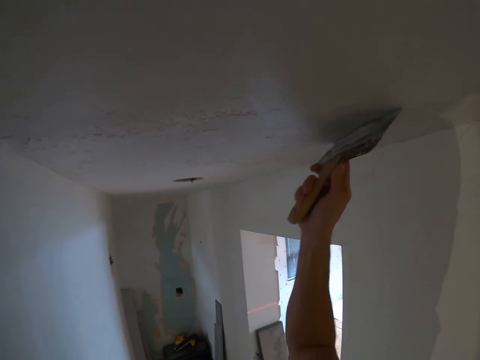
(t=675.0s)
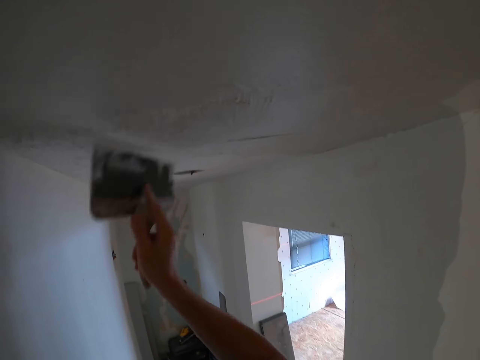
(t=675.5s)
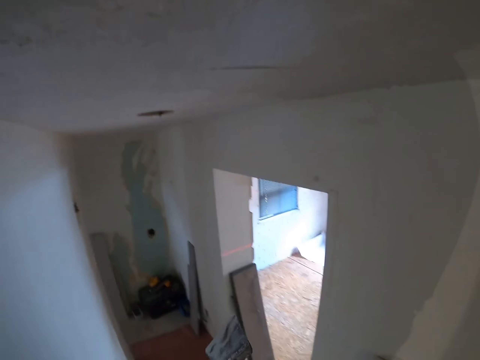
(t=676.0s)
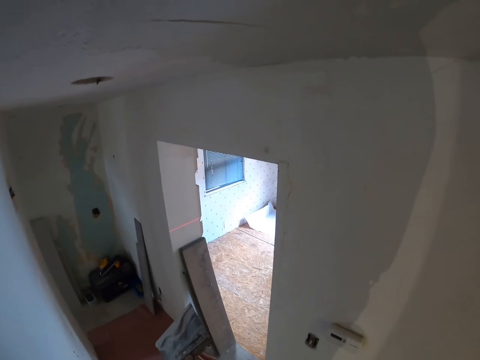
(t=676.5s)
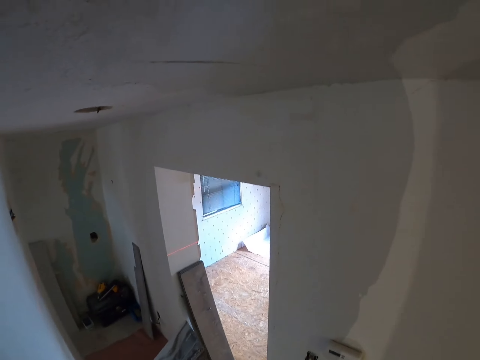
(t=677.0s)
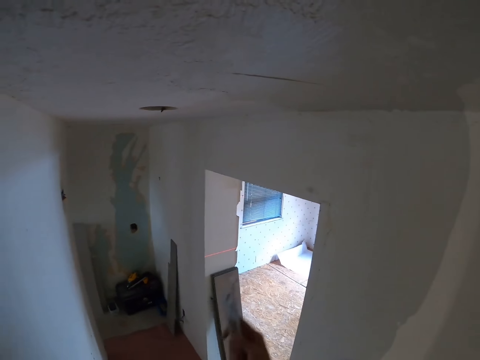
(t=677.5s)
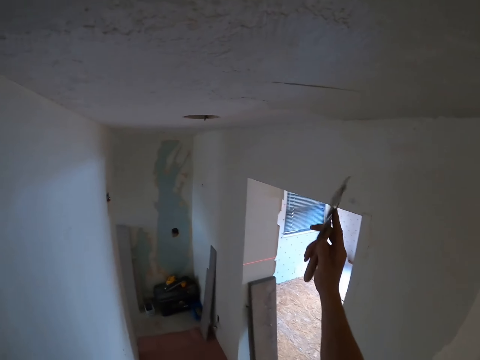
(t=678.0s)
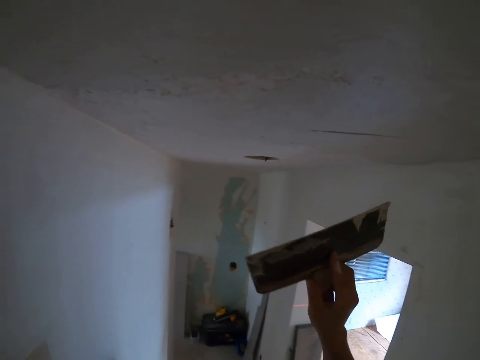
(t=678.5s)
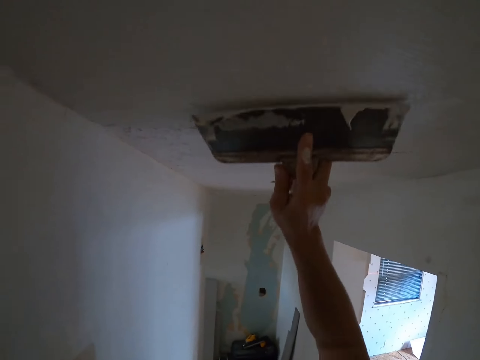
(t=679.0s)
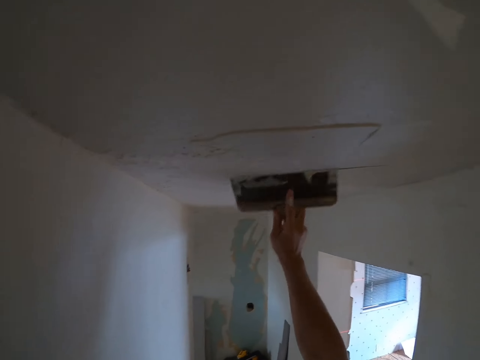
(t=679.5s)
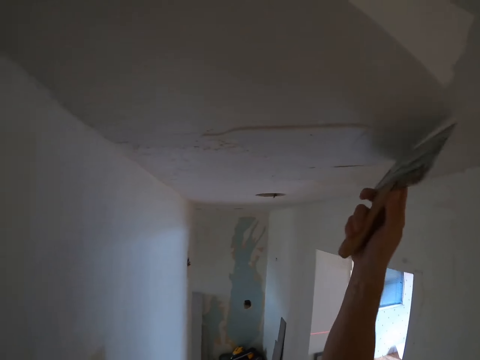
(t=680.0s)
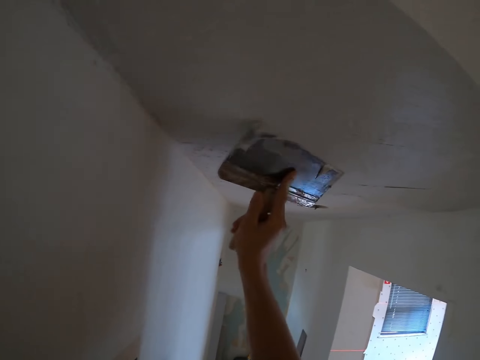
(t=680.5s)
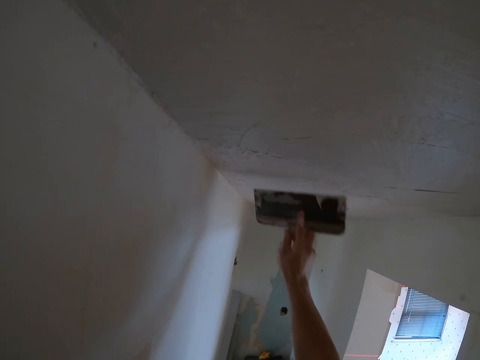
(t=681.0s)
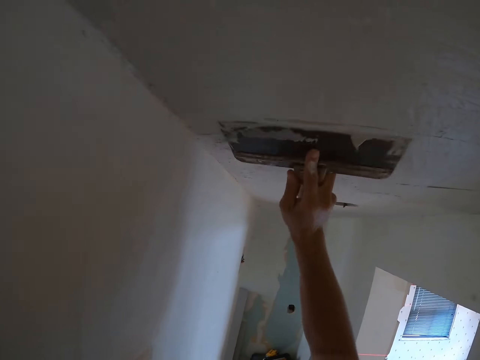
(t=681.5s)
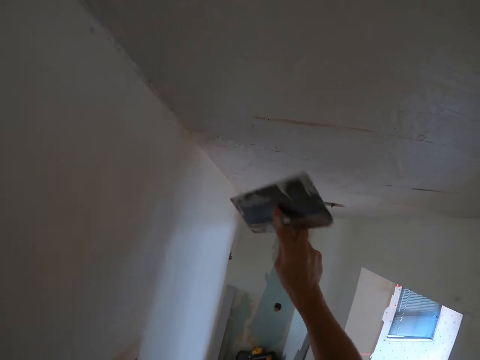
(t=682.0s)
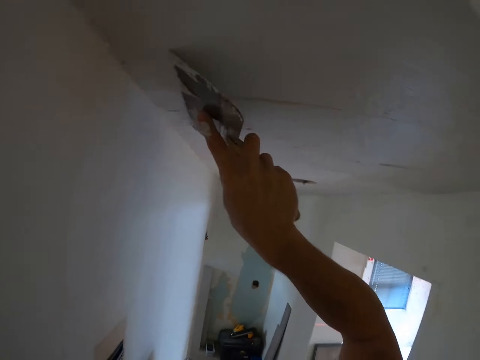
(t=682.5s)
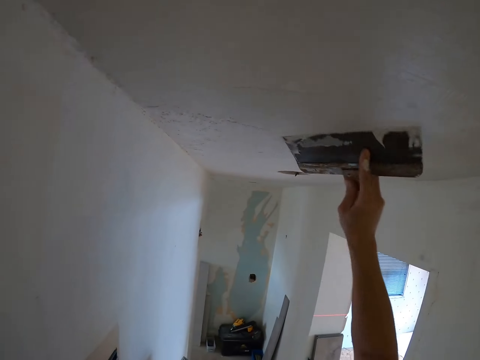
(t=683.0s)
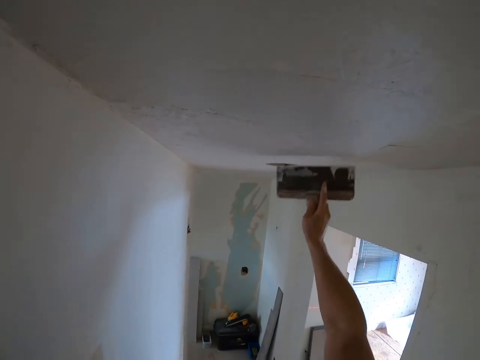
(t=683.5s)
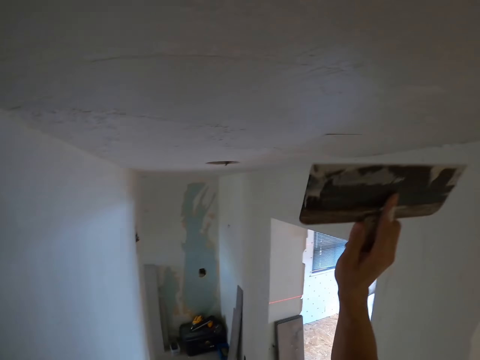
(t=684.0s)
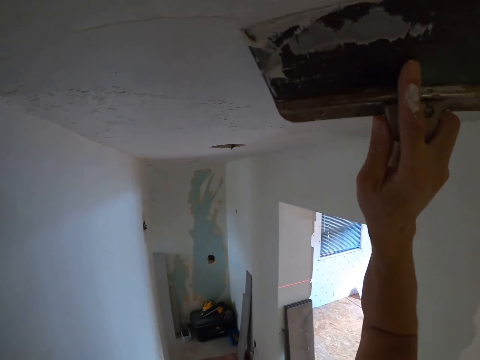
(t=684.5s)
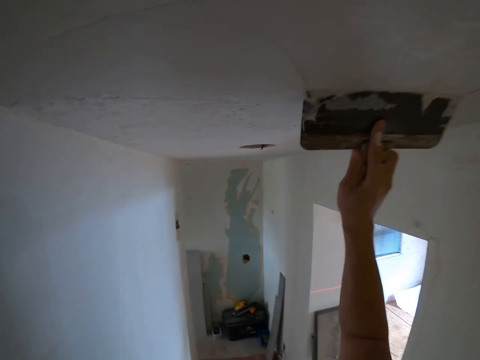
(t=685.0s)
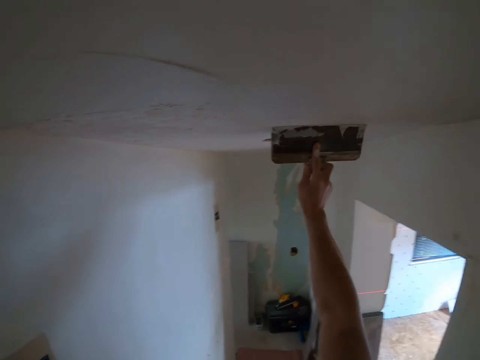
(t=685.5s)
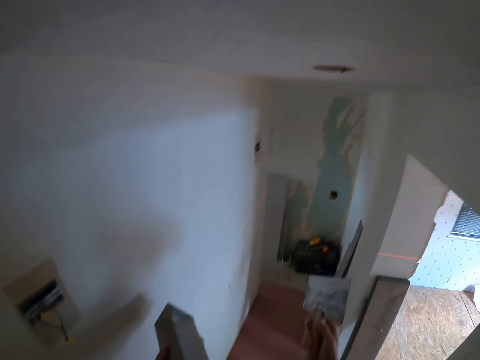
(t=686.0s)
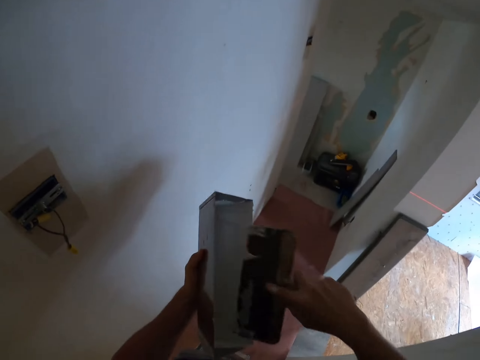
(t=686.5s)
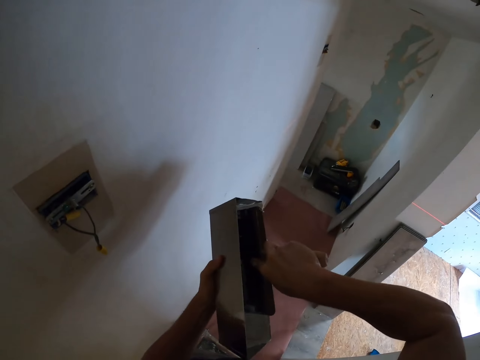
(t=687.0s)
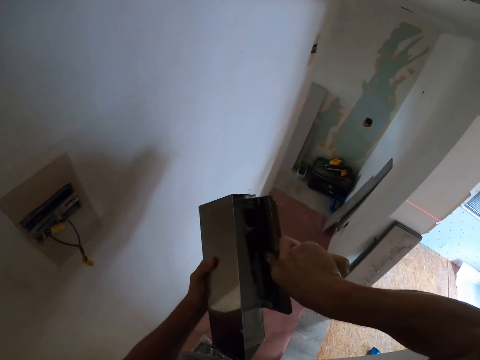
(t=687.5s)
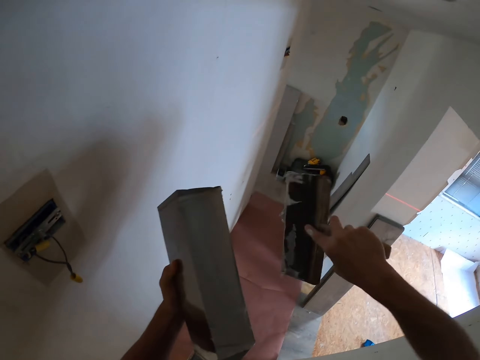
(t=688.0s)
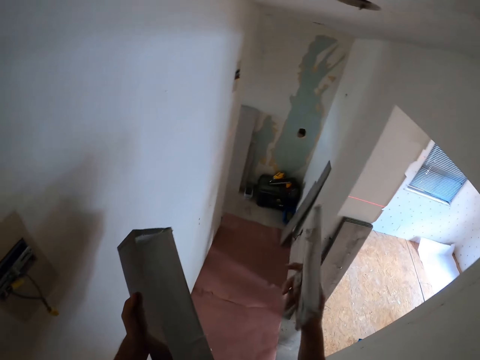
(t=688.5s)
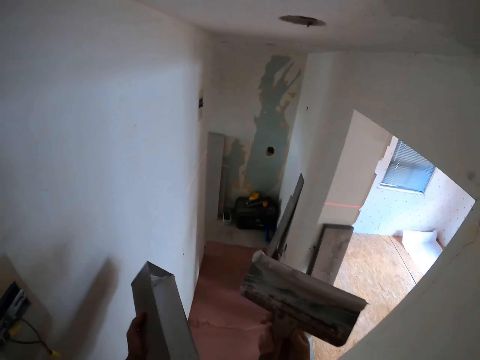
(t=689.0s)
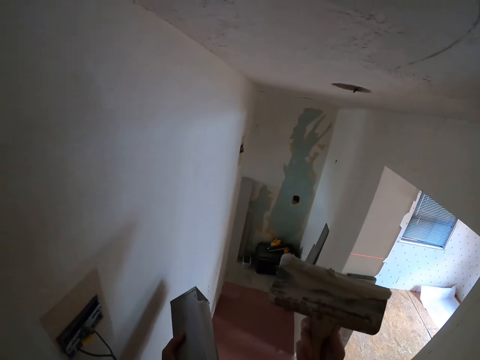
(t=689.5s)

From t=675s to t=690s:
The camera wearer looks at the ceiling board. They paint the ceiling board. They scoop the paint with a trowel in the container. They wipe the spatula on the paint holder.

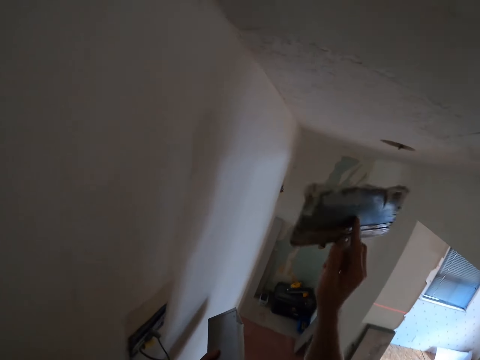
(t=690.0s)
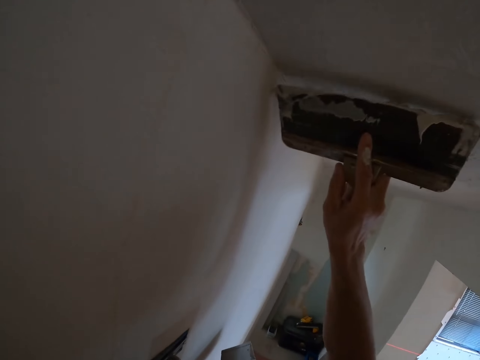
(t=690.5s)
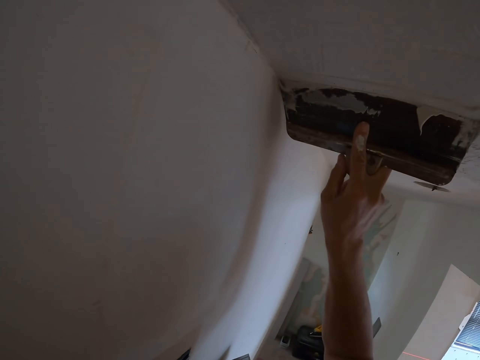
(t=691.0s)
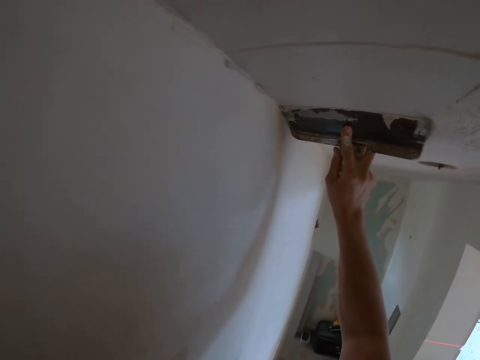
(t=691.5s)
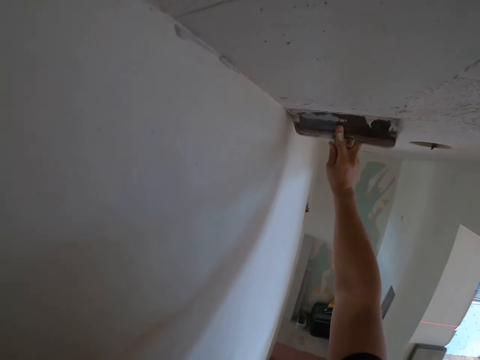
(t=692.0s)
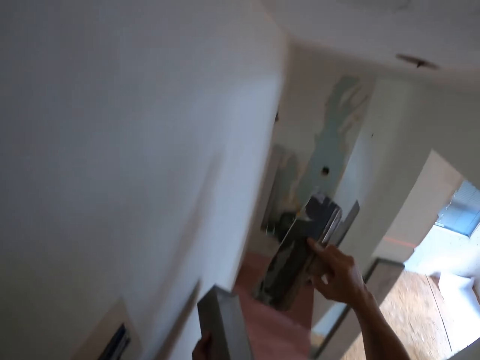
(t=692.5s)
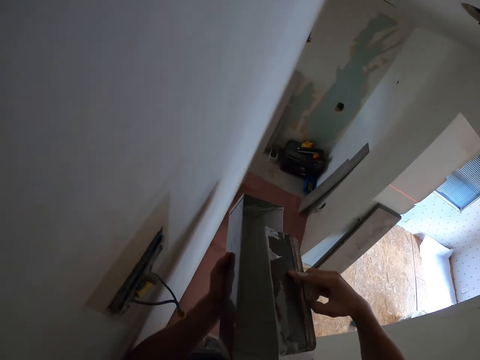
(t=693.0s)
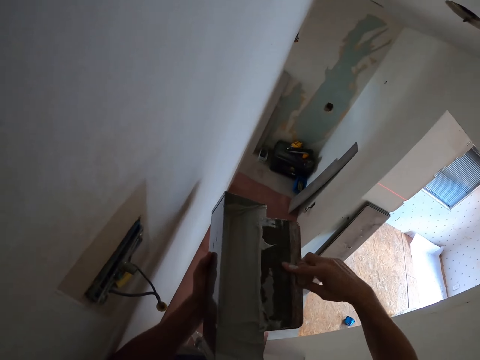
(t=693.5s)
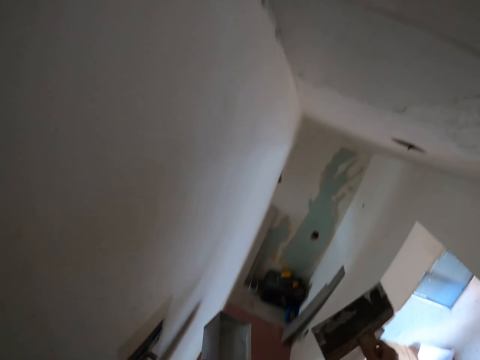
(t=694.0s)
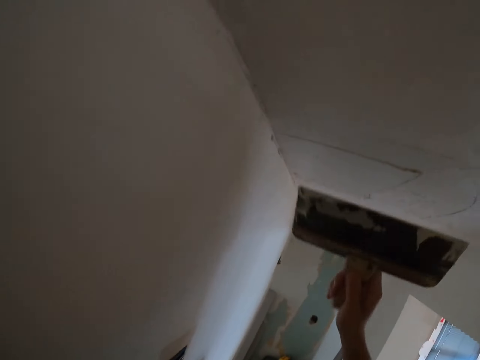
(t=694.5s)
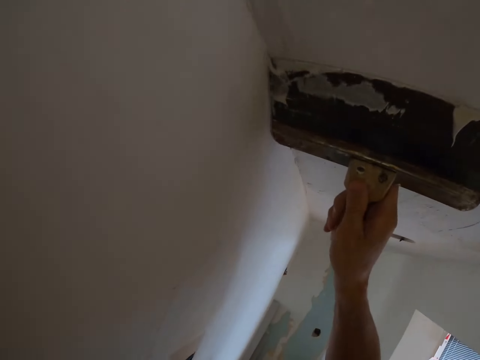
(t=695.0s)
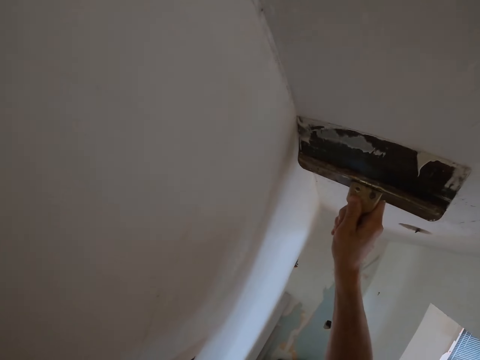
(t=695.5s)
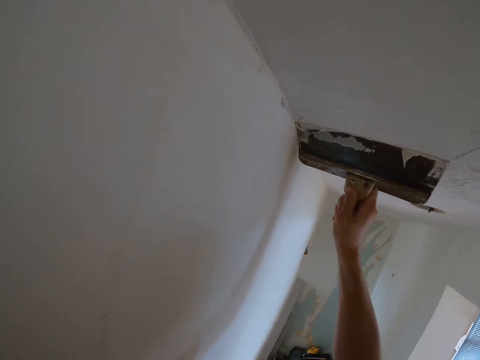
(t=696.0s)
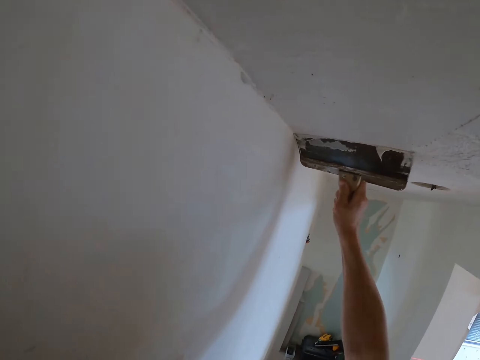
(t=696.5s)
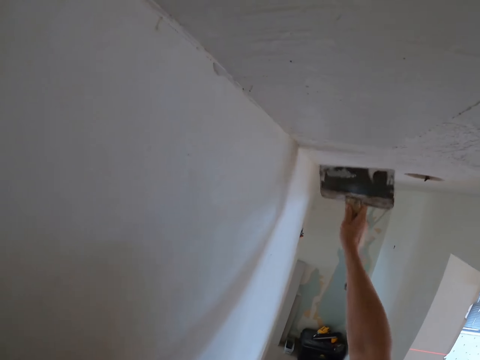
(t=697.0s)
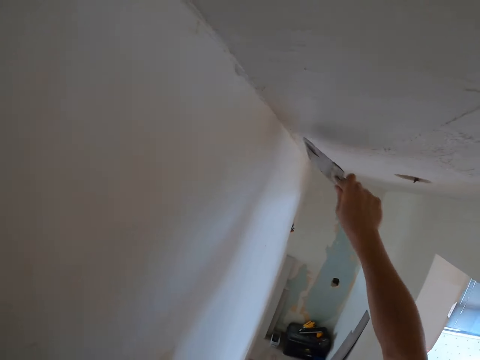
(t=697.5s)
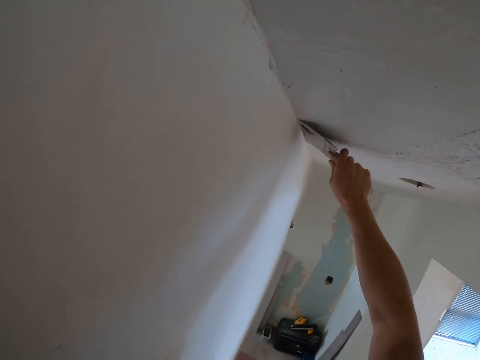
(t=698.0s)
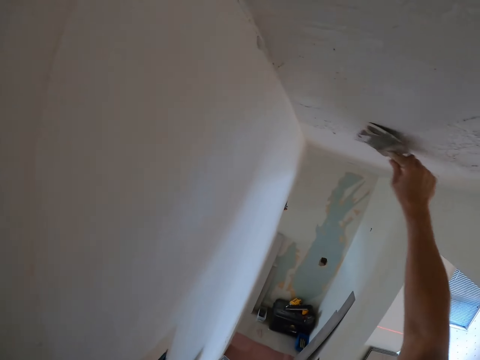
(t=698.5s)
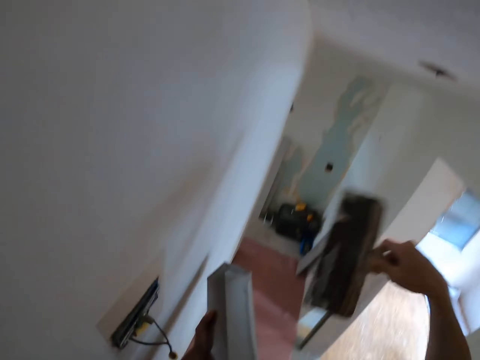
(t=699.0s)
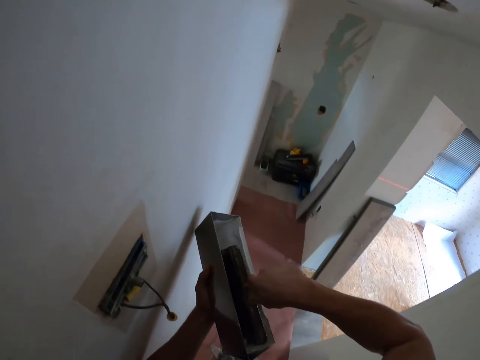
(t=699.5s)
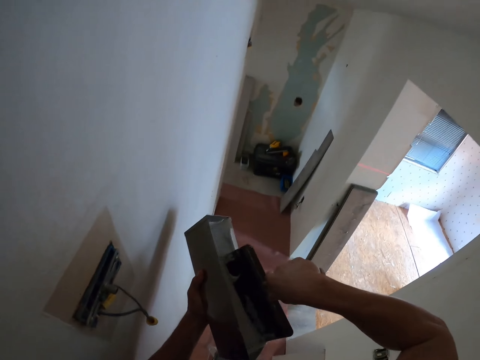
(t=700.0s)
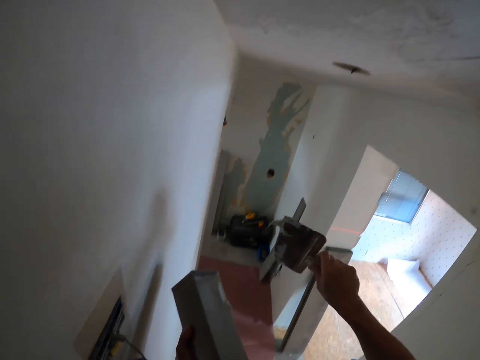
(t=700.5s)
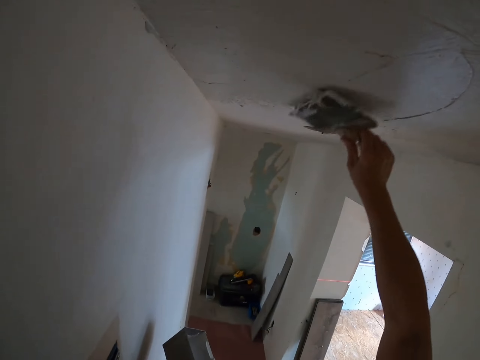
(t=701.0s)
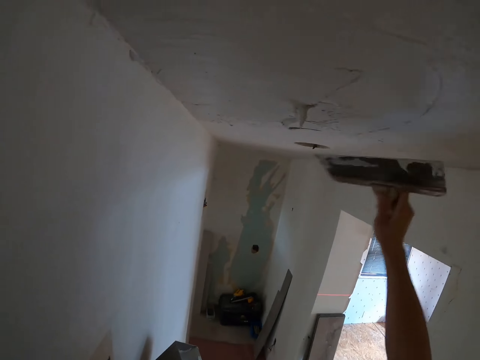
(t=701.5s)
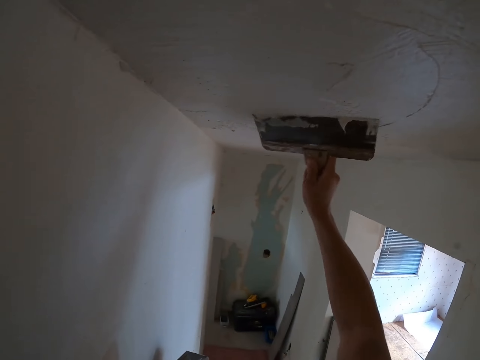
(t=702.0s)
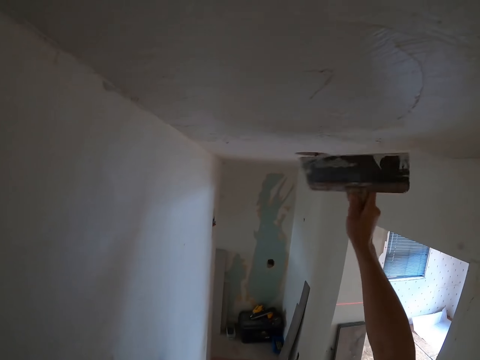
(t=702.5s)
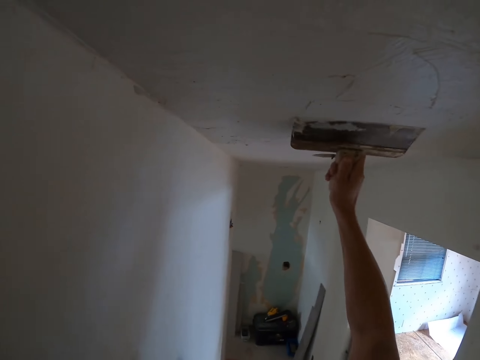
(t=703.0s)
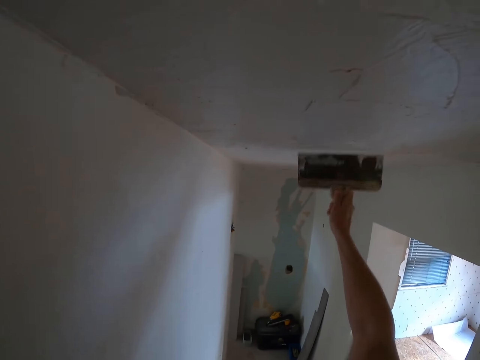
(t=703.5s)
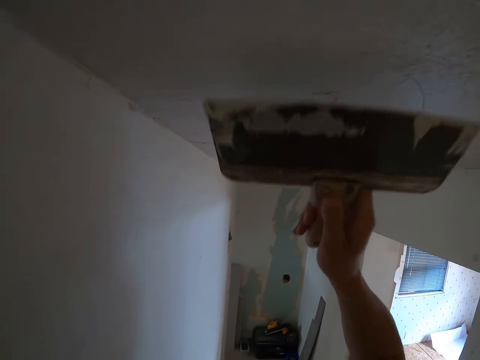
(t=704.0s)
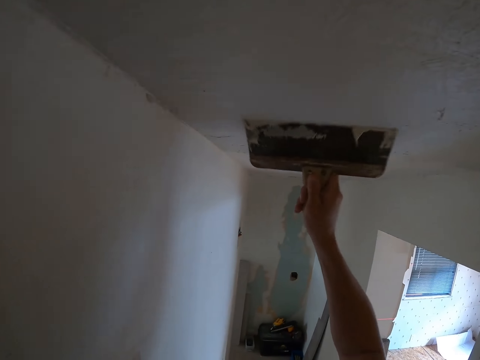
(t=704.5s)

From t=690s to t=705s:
The camera wearer paints the ceiling board. They wipe the spatula or trowel on the paint holder. They paint the ceiling board. They scoop the paint with the trowel in the container. They paint the ceiling board.
